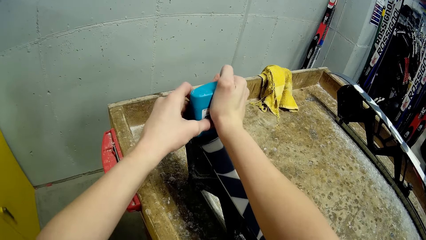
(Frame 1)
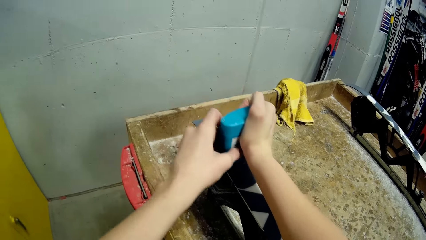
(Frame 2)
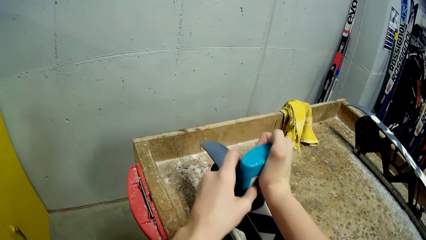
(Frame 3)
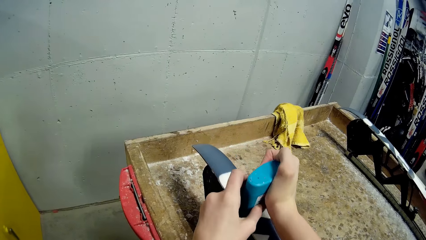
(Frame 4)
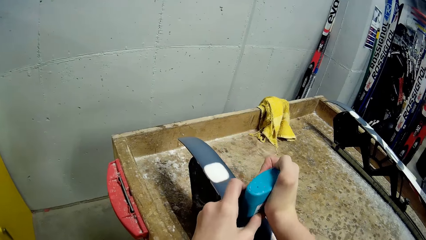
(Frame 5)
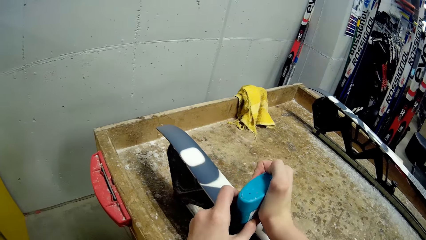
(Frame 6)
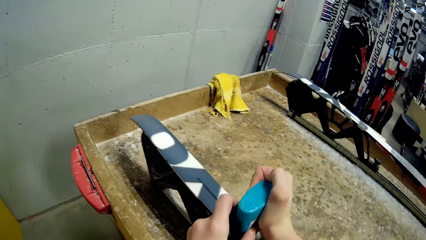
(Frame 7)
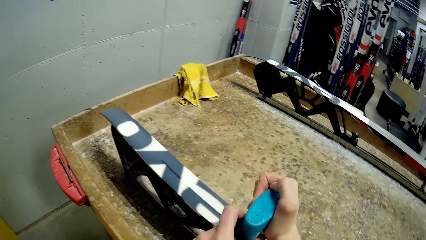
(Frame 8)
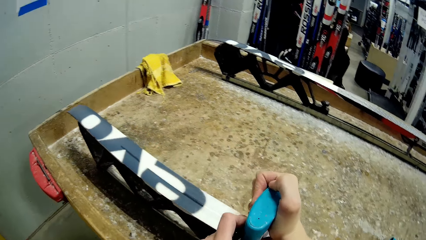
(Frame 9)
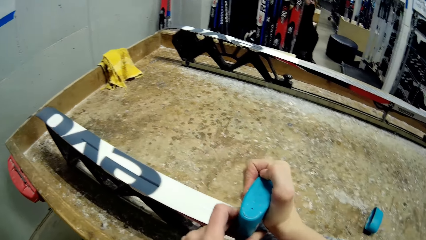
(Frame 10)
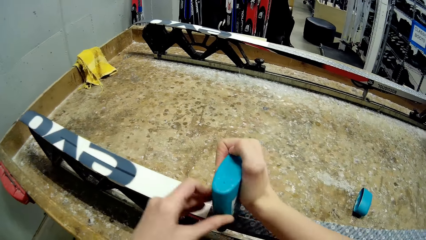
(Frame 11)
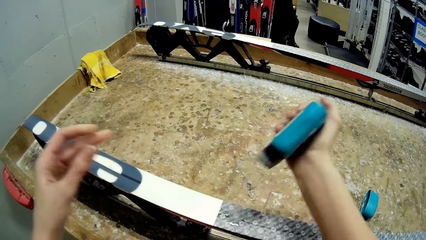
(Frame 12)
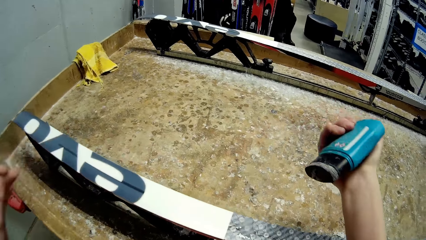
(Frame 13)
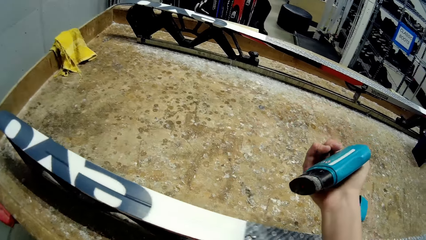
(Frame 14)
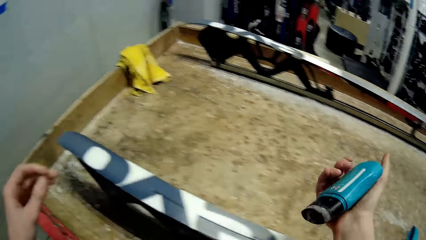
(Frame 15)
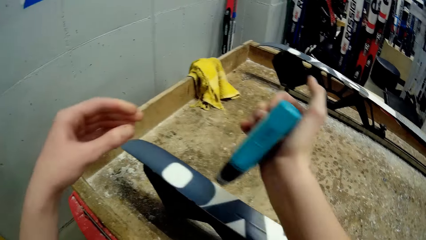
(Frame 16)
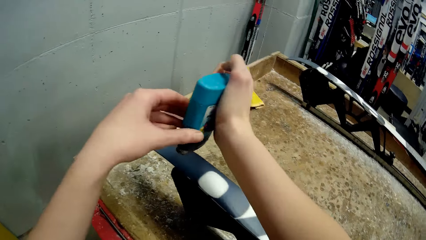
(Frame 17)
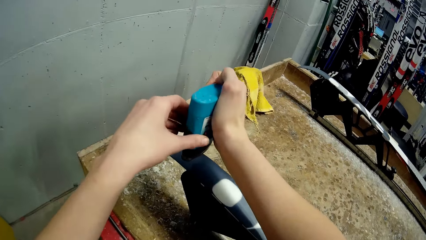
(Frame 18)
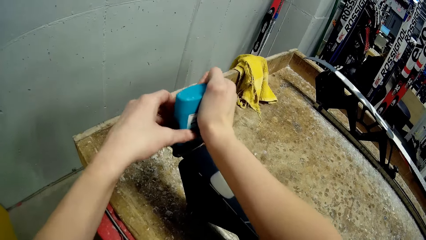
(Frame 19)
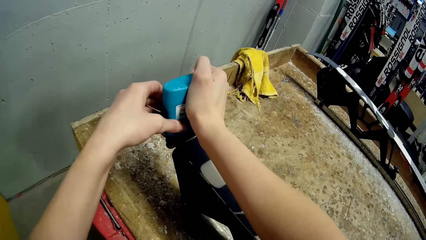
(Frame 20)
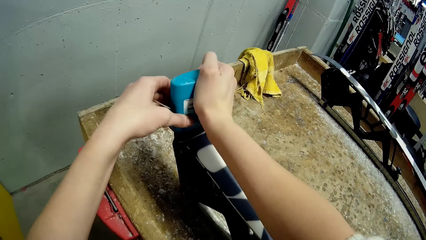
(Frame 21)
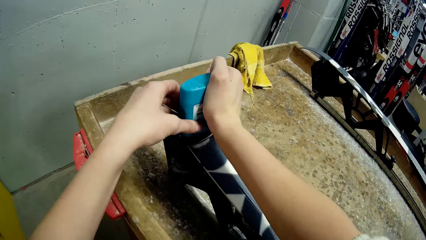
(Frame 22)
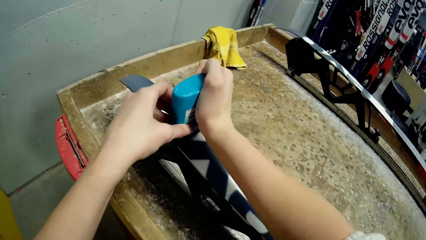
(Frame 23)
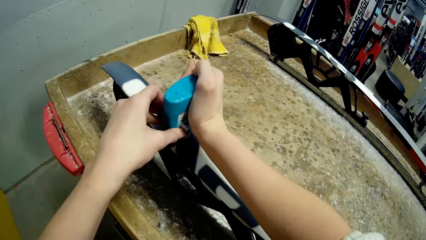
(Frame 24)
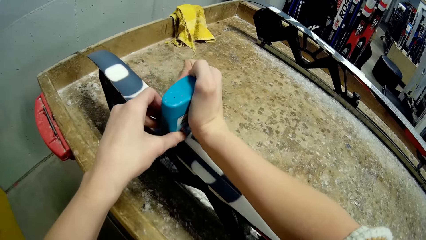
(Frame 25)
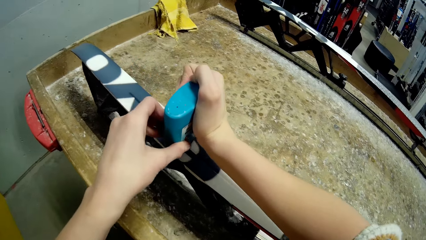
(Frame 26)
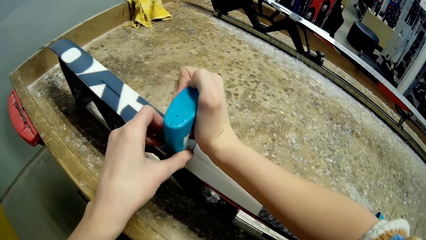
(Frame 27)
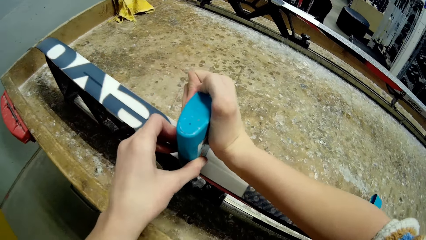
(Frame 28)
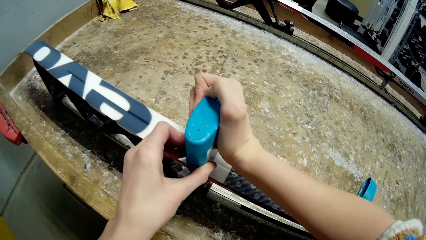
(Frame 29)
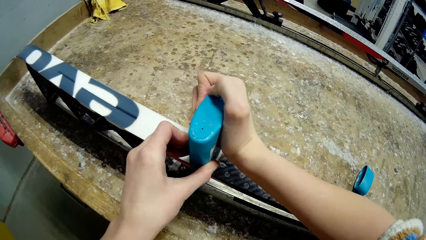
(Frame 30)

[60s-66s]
The camera wearer spreads the gum on the board.

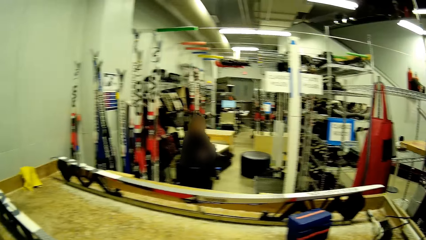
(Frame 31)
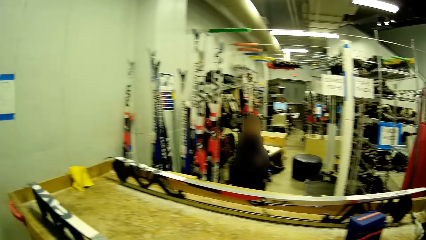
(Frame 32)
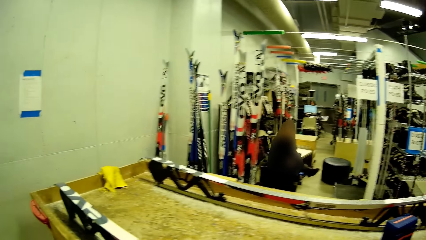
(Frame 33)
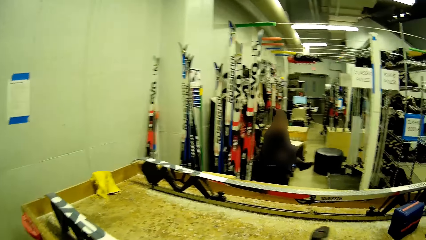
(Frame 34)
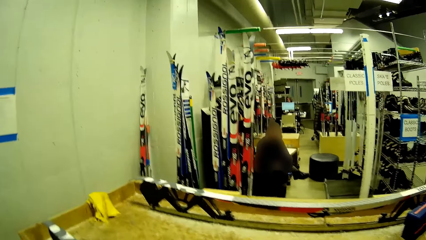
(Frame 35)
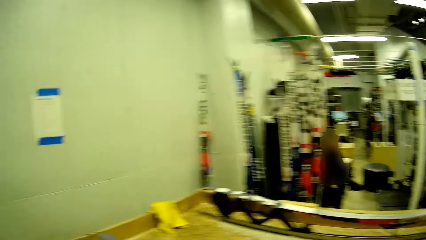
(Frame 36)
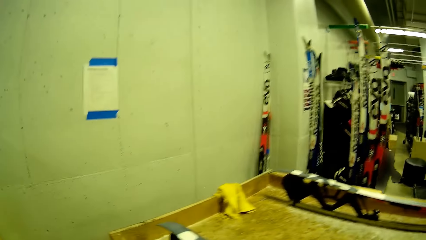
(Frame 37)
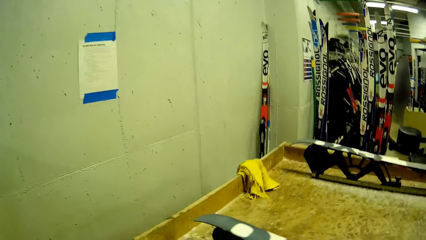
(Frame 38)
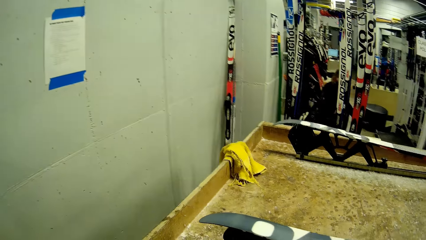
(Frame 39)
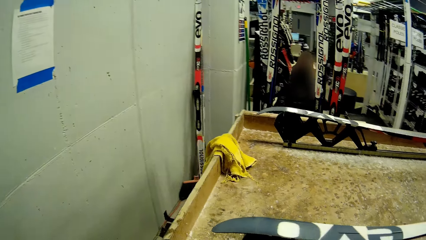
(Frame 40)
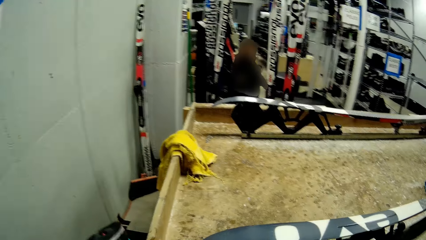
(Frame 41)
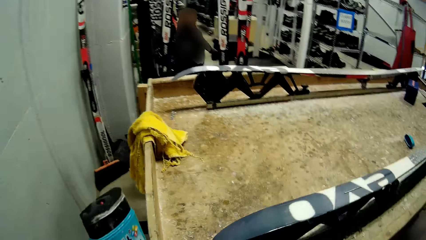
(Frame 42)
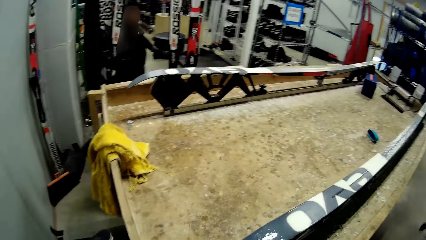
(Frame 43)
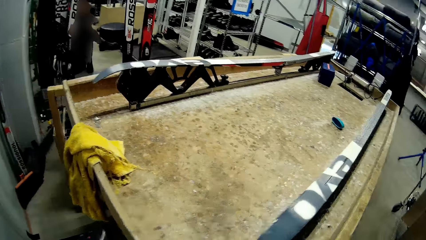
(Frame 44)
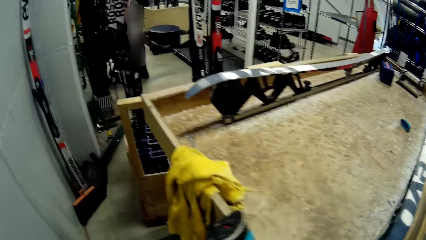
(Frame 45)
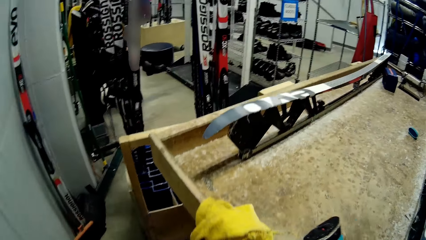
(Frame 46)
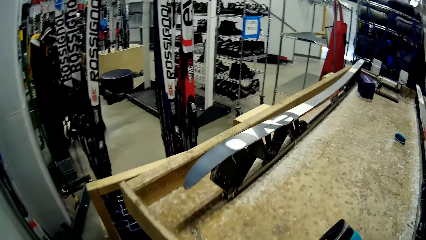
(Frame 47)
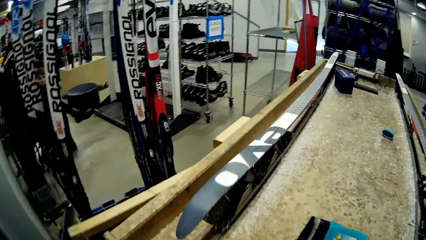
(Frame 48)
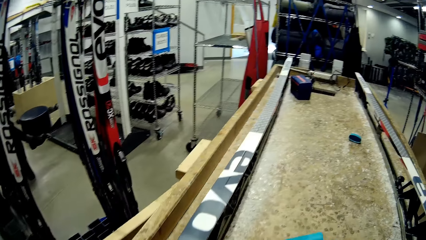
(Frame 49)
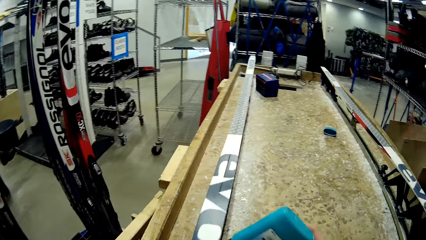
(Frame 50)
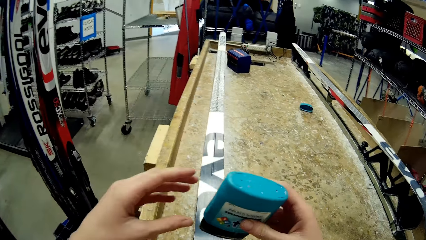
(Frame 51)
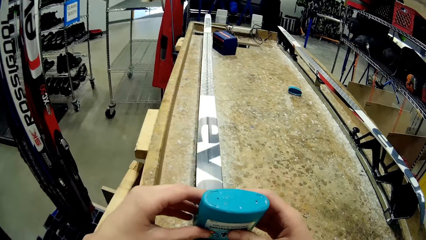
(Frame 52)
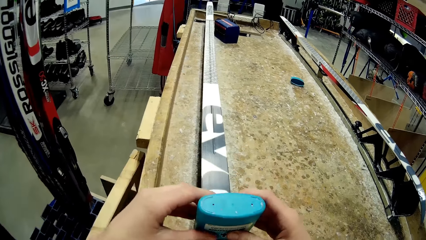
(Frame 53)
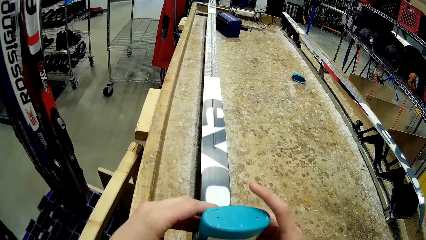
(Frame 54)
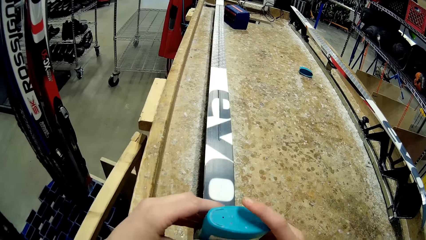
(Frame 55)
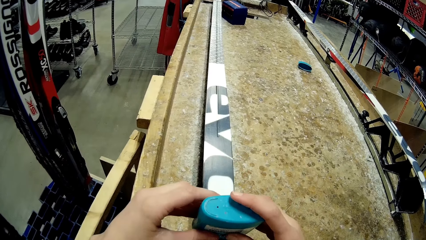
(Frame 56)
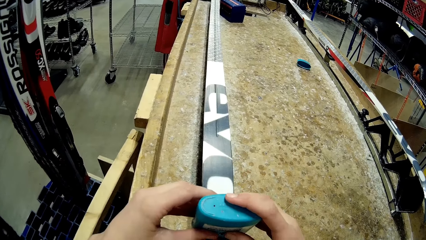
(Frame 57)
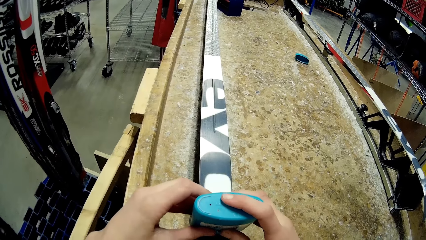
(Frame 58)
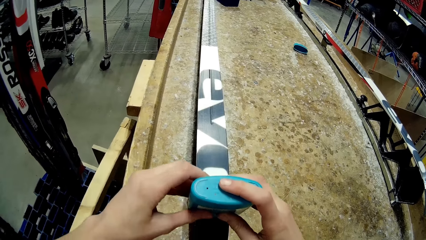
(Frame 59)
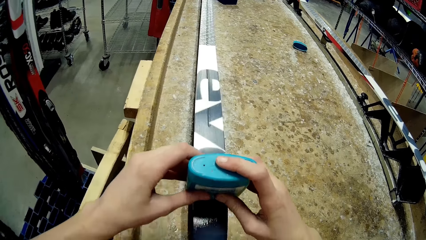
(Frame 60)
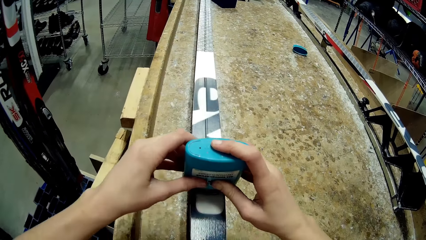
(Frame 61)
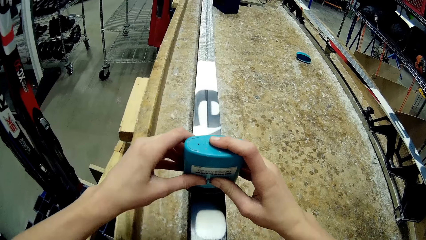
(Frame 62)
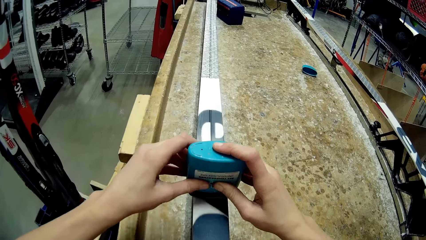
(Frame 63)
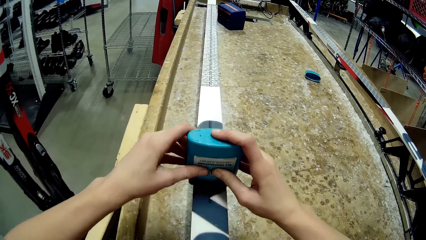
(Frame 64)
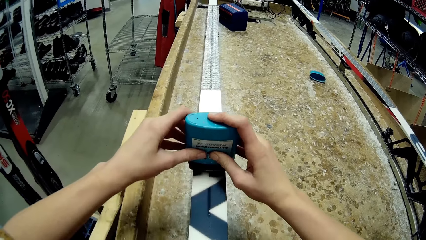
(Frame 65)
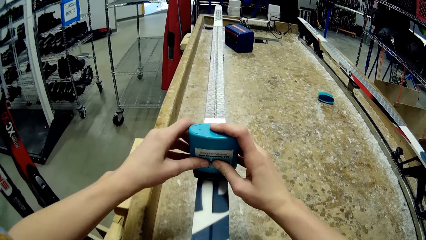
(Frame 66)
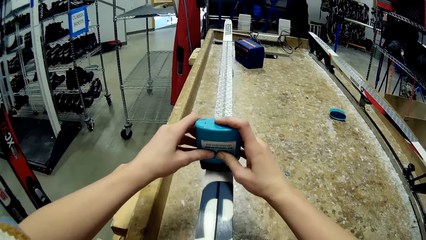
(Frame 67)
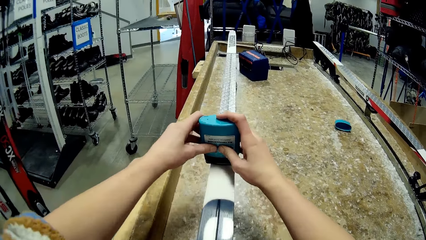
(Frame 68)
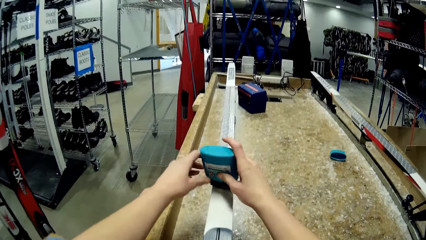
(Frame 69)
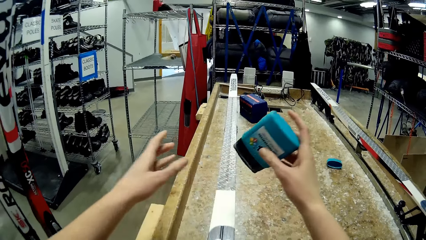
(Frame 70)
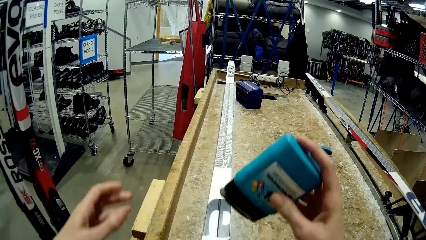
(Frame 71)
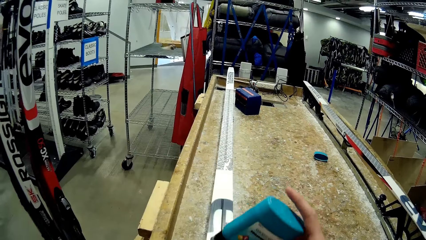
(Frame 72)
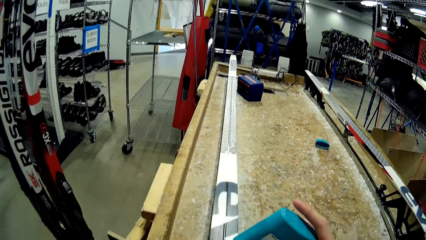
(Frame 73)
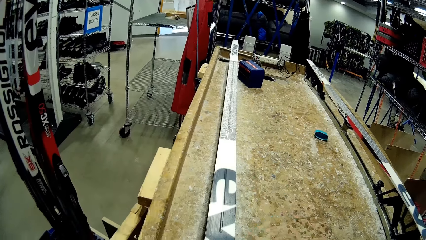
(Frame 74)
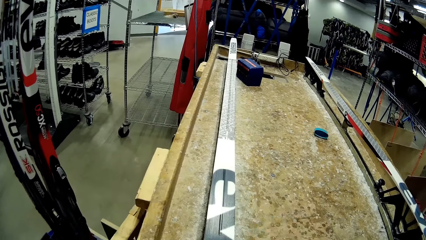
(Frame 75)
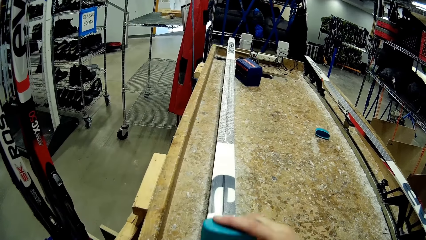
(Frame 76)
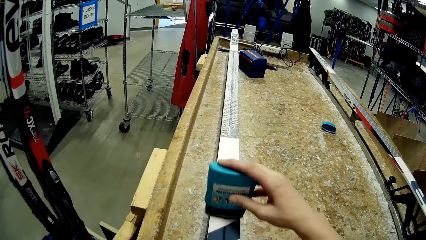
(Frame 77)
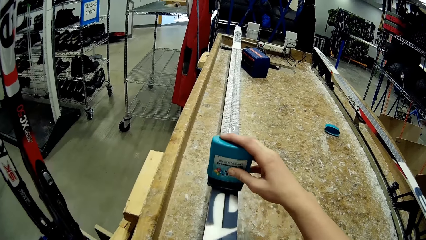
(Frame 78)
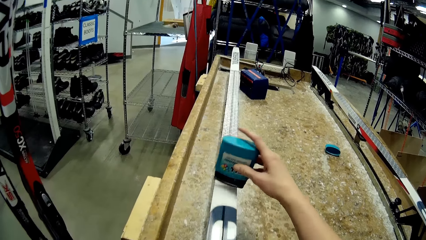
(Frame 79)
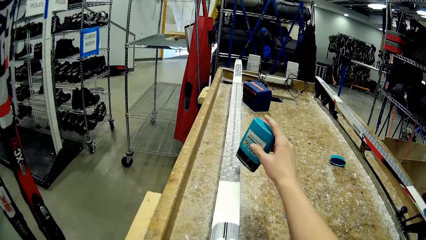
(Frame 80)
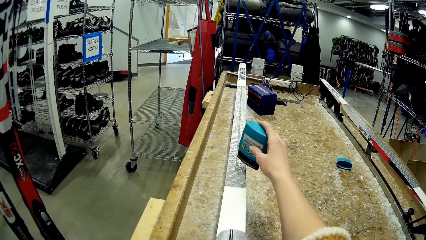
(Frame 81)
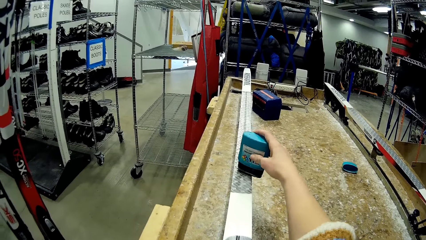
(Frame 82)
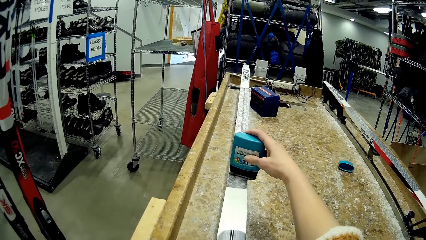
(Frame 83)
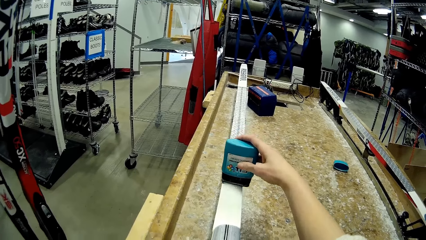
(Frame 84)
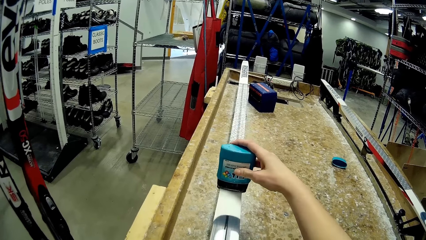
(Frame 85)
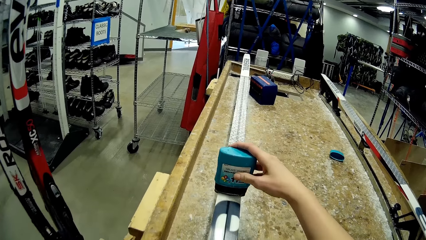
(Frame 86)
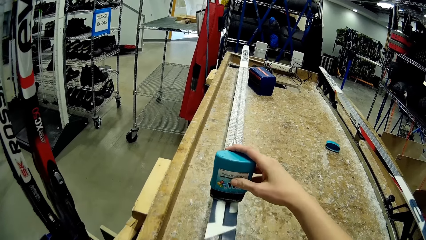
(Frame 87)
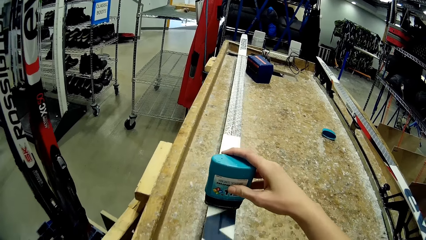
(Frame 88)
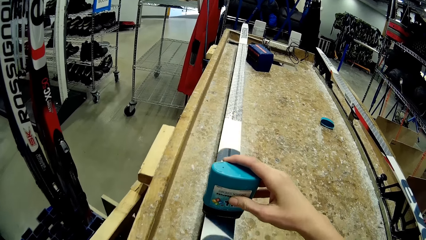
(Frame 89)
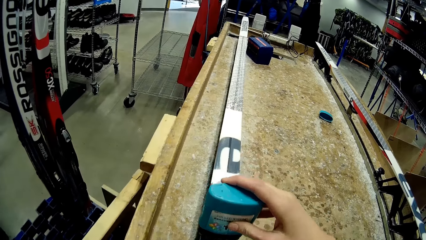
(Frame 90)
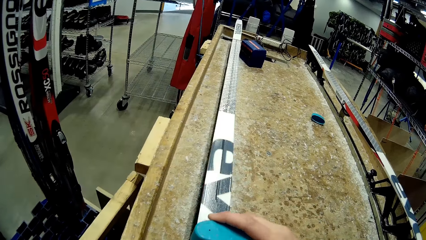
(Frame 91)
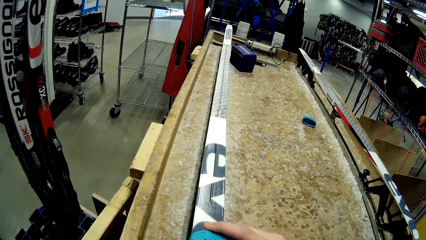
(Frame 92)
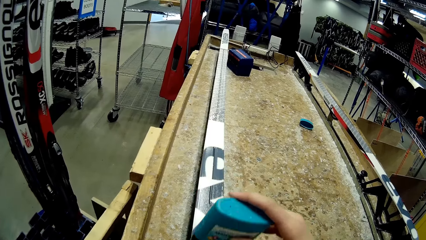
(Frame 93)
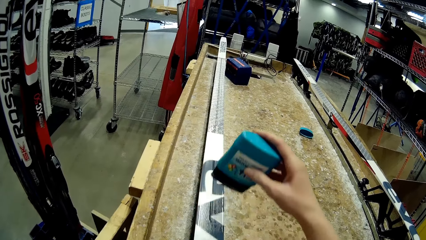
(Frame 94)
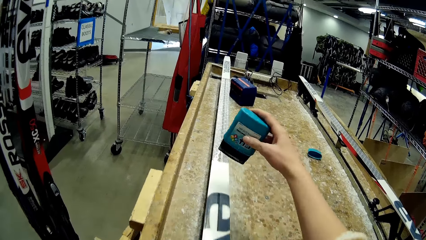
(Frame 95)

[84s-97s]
The camera wearer walks near the work board. They apply glue on a snowboard. They spread the gum on the board.
